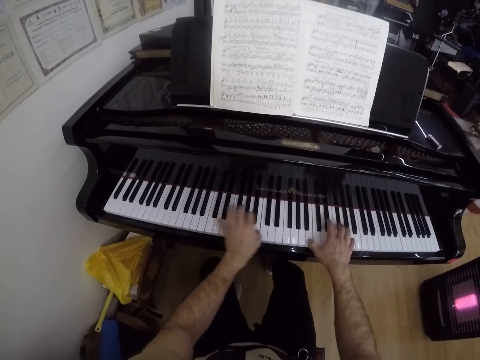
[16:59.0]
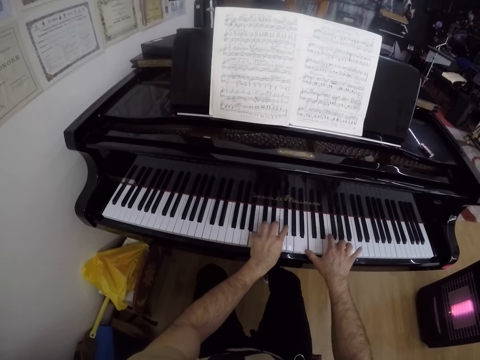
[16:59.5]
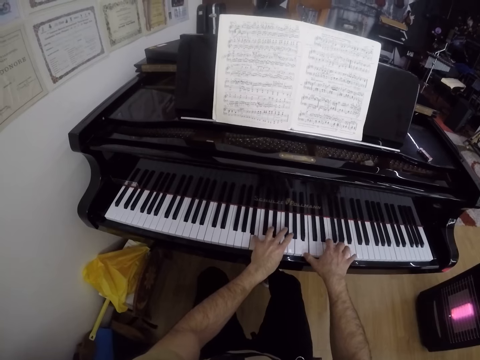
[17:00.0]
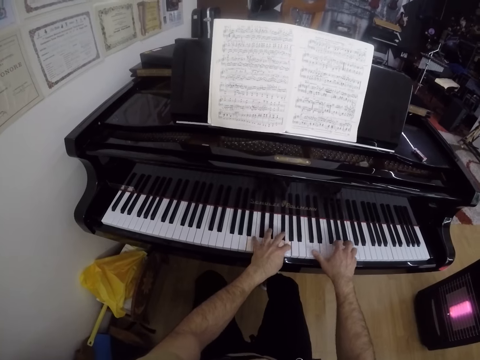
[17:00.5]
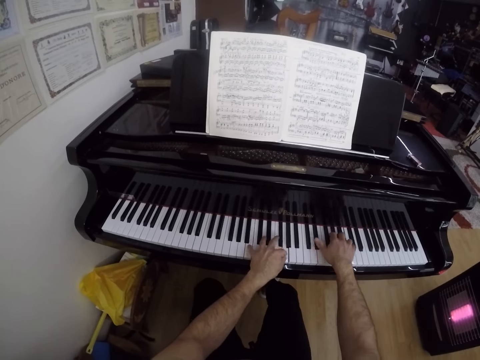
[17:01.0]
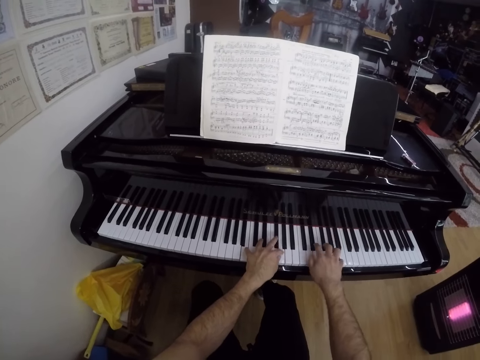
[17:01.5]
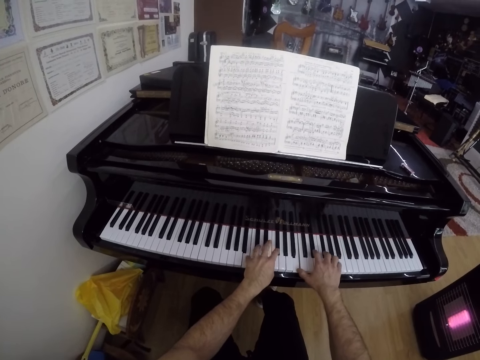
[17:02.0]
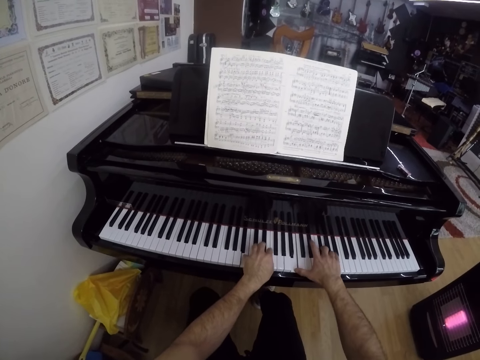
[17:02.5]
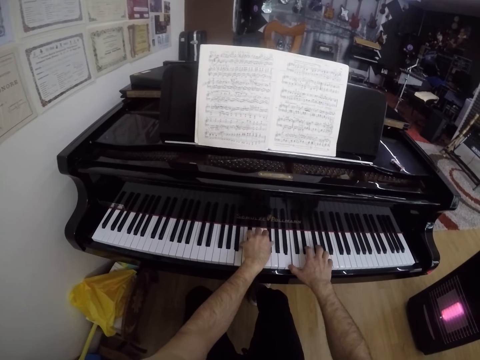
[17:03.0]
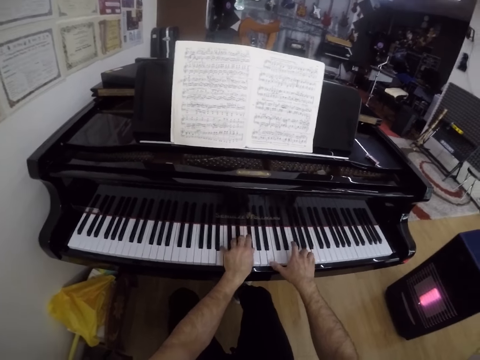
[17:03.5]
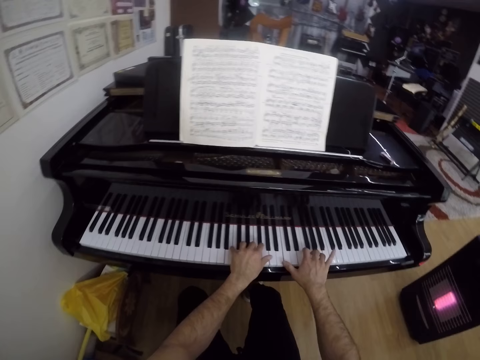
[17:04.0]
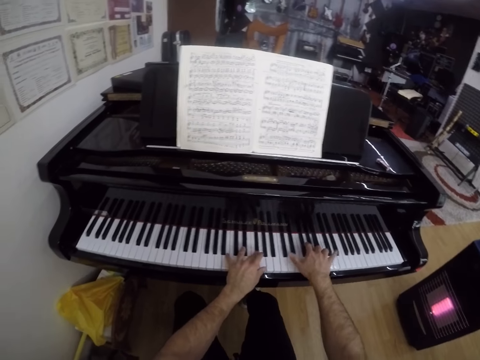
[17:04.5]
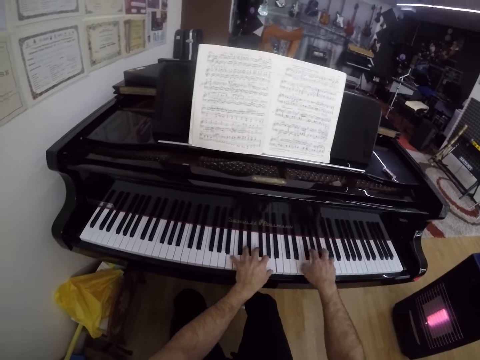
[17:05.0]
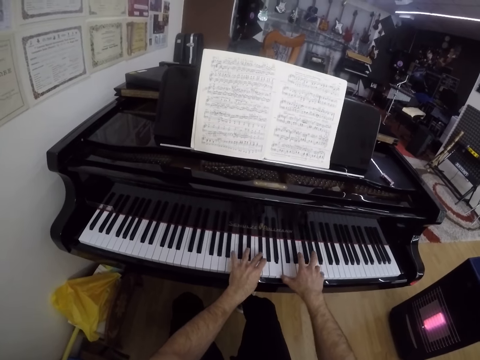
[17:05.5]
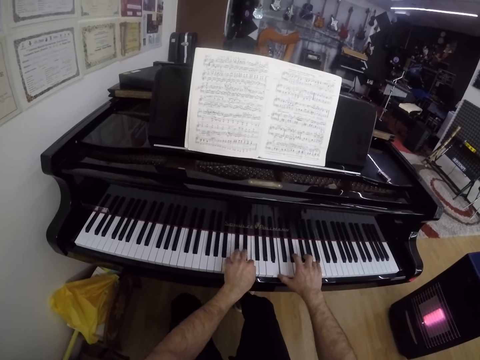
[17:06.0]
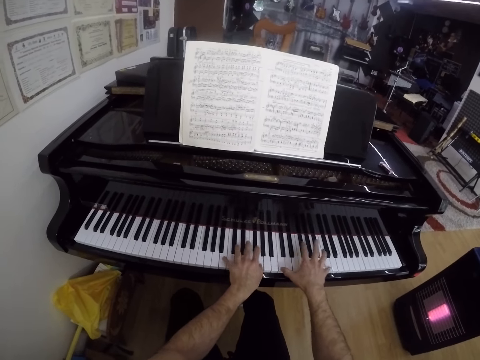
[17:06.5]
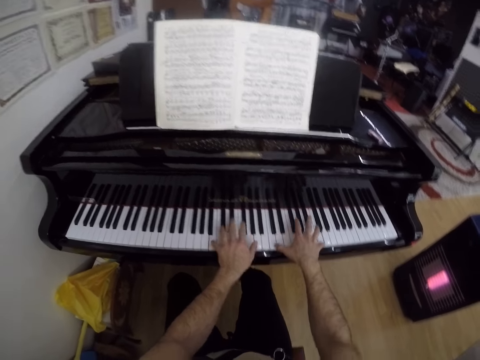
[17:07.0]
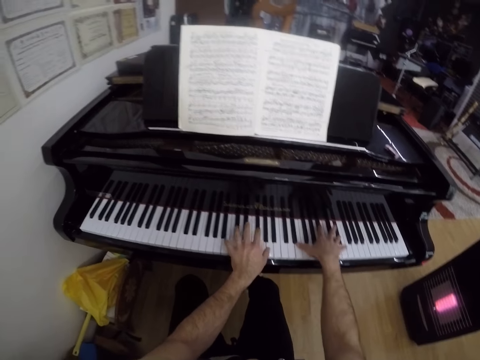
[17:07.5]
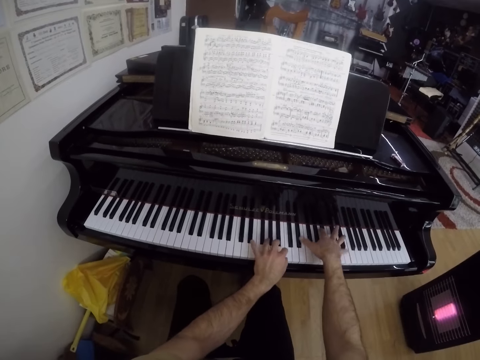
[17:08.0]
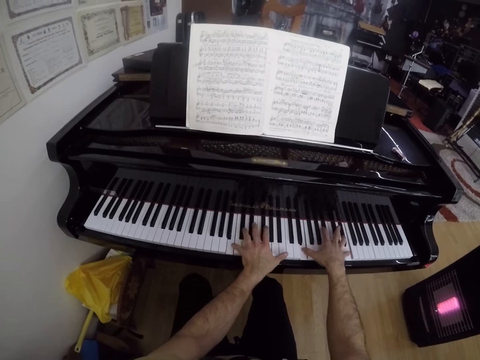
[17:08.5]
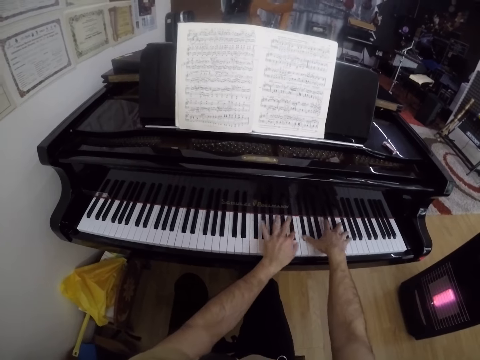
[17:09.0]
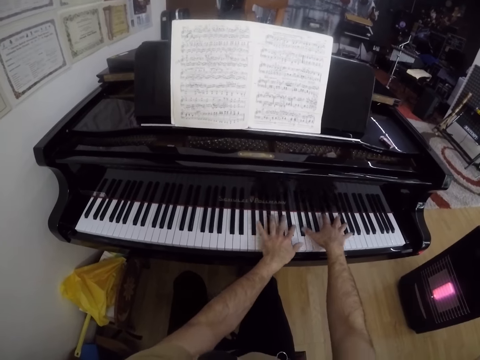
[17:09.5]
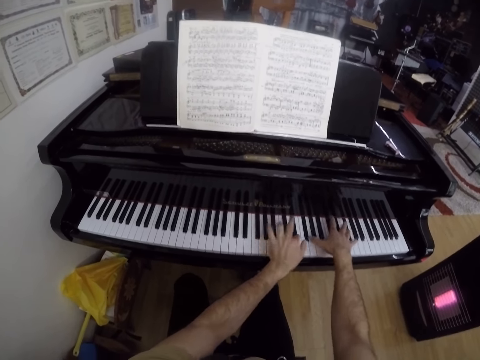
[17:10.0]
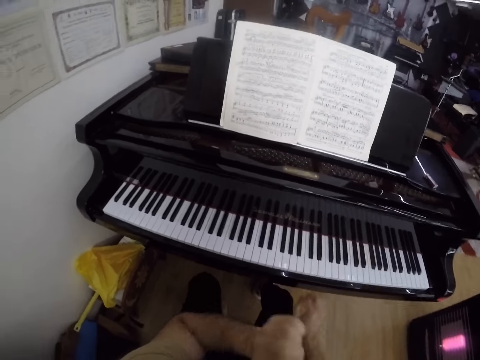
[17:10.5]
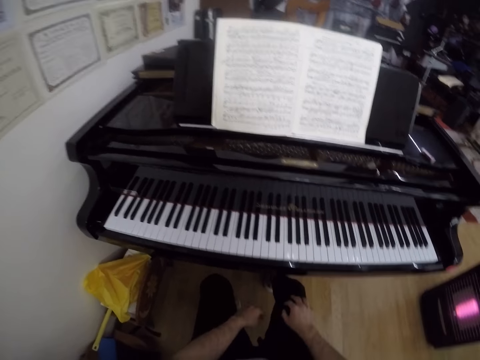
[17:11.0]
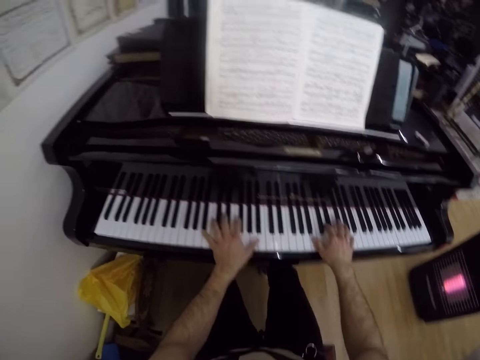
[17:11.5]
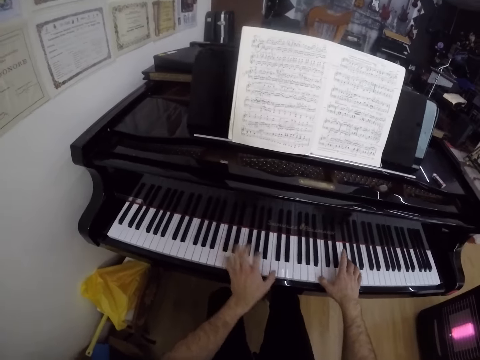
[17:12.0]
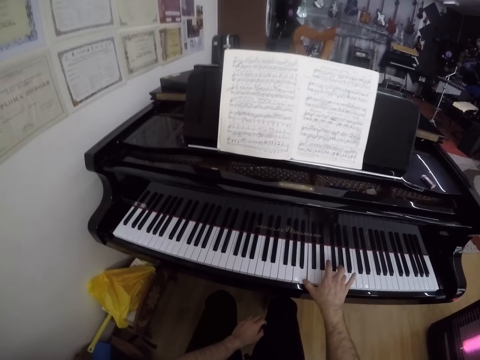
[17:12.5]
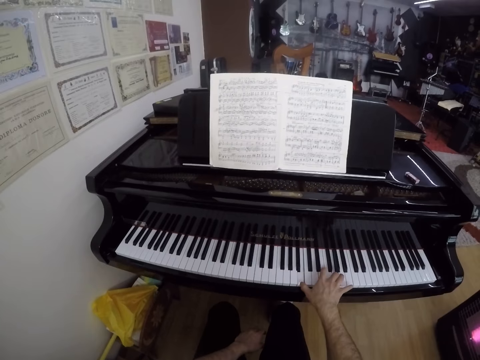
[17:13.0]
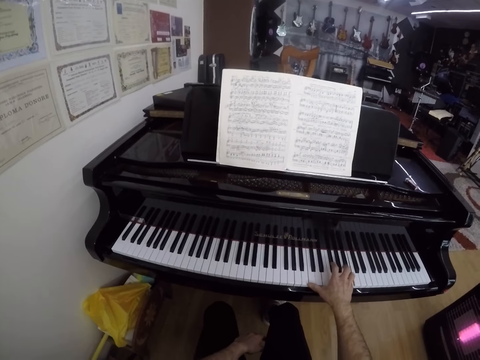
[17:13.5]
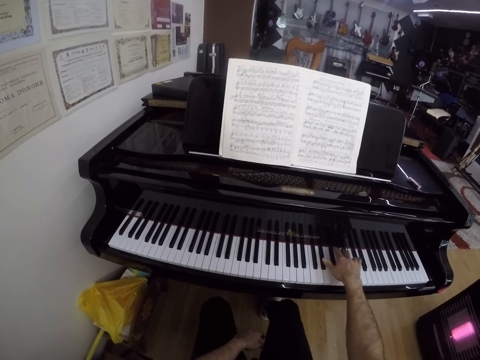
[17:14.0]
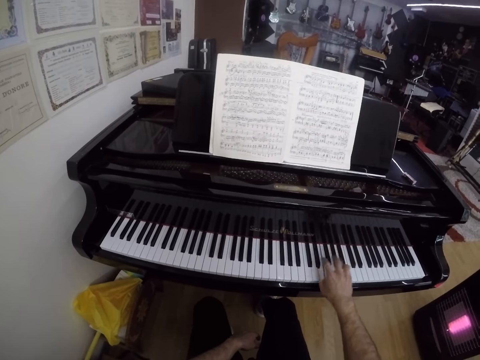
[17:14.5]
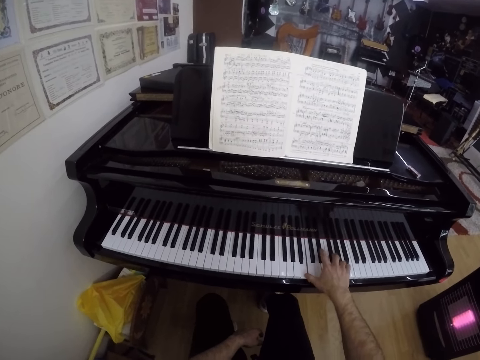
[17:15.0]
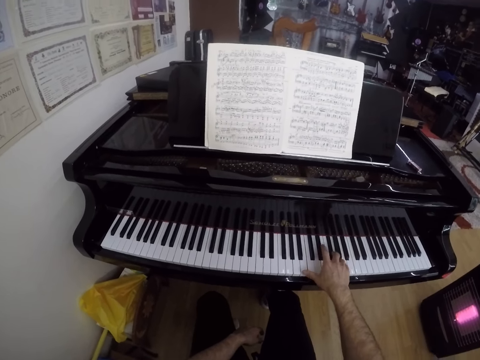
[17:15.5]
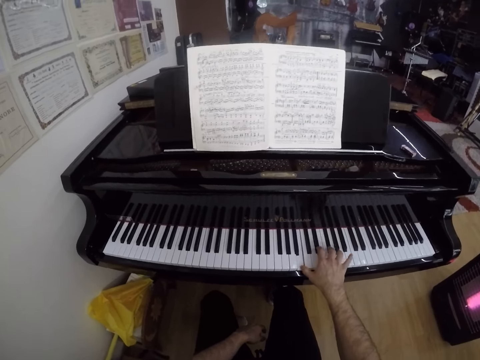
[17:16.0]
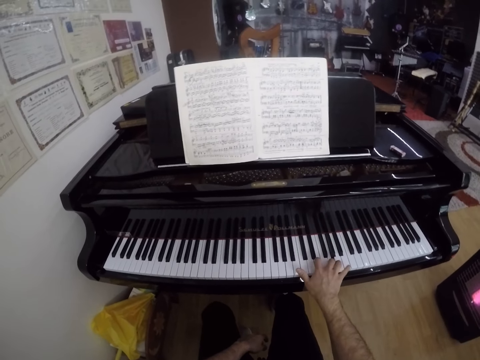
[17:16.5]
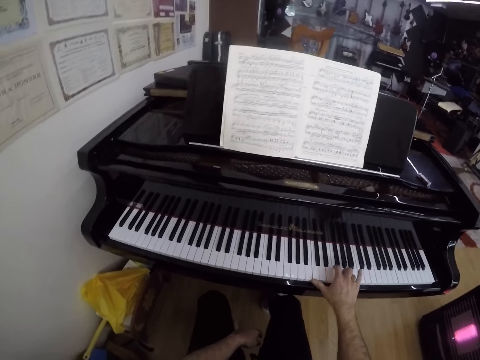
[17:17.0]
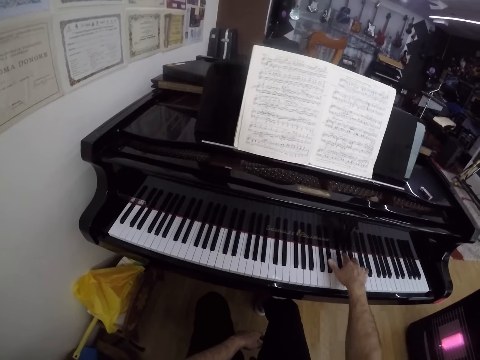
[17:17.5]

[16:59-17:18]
The camera wearer looks at the book. He plays the piano. He removes both hands from the keyboard. He plays the keyboard with both hands. He plays the keyboard with his right hand.

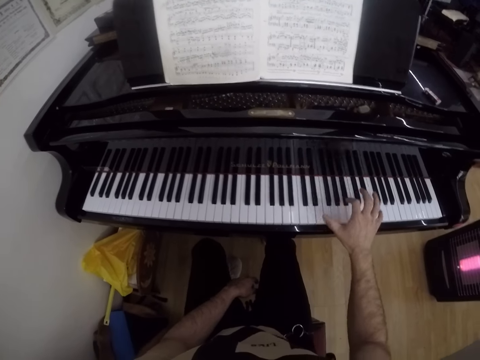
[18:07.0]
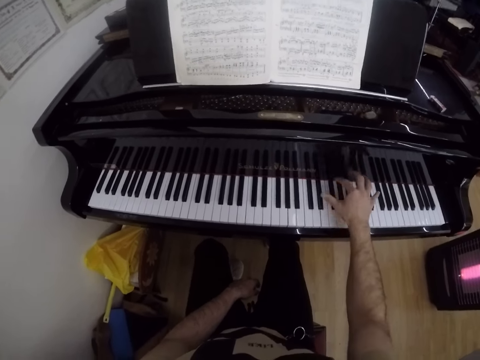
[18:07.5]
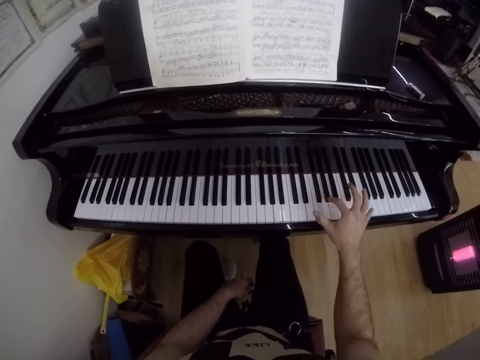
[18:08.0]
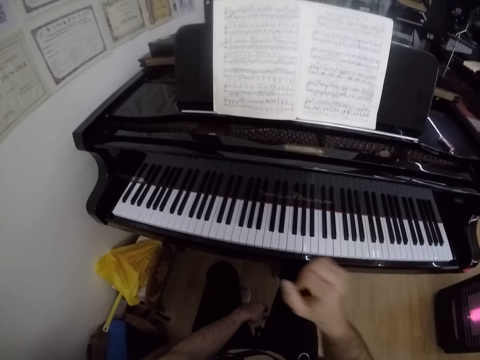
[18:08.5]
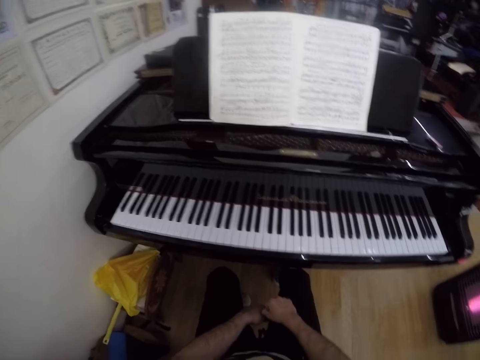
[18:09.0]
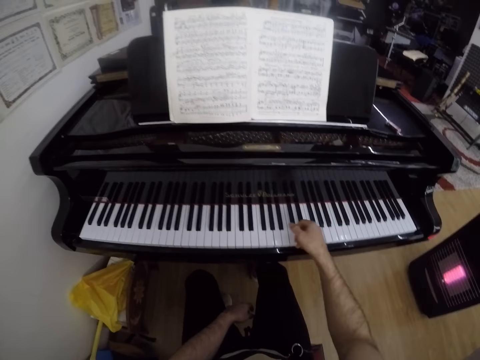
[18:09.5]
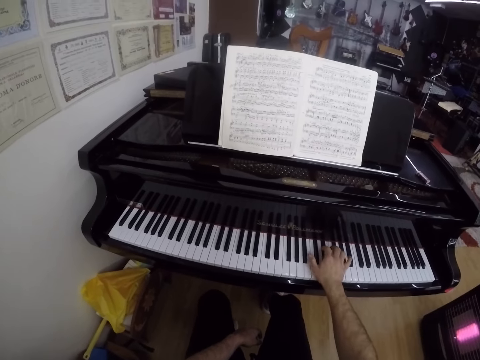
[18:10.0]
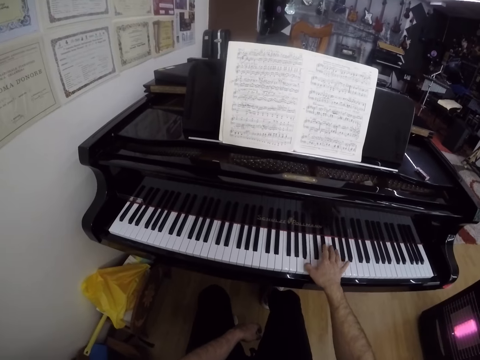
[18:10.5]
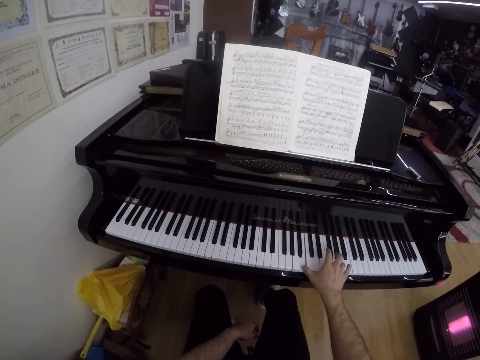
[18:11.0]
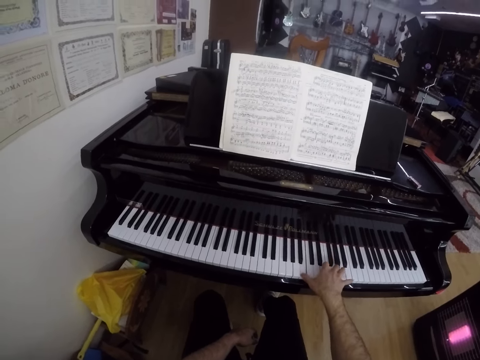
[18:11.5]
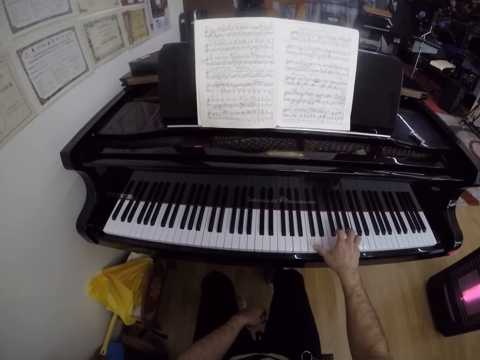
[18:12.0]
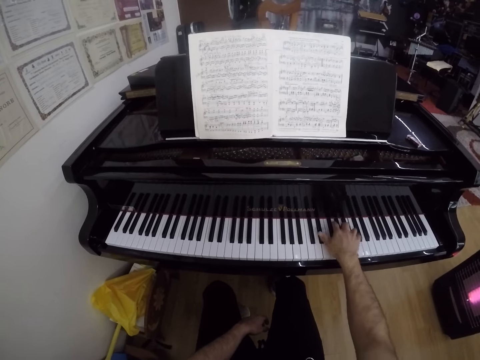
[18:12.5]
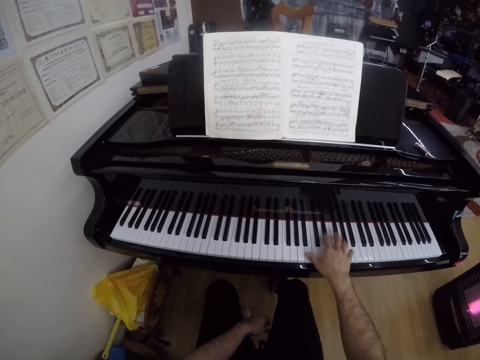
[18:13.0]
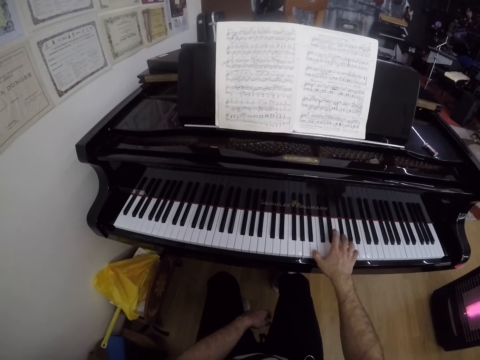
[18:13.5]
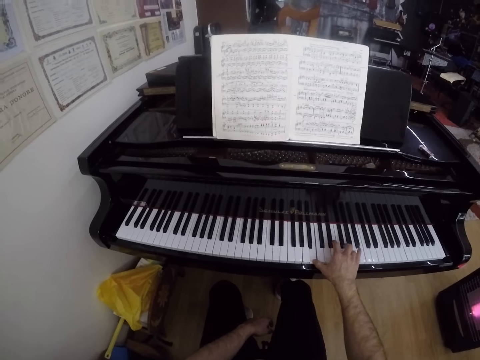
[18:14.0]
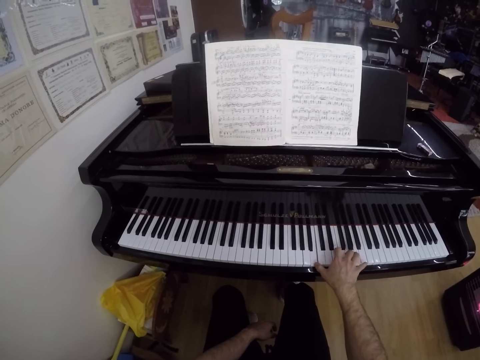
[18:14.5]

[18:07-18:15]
The camera wearer removes his right hand from the keyboard. He plays the keyboard with his right hand.
